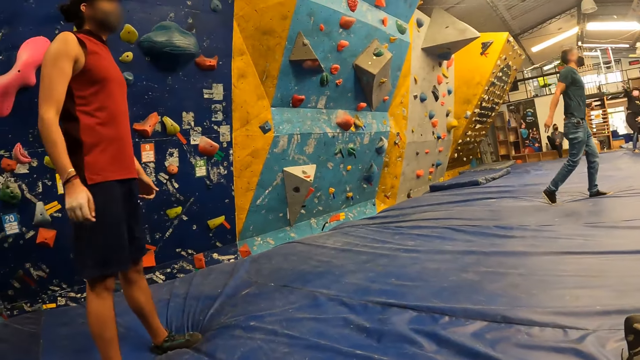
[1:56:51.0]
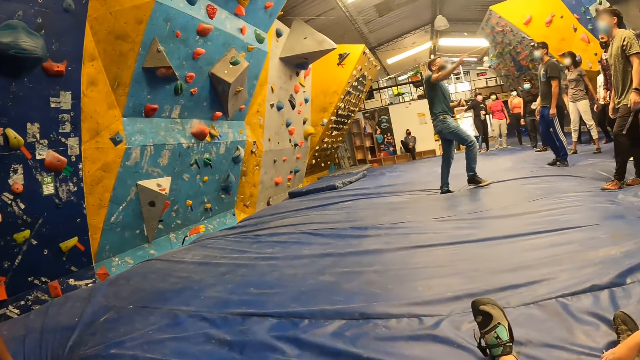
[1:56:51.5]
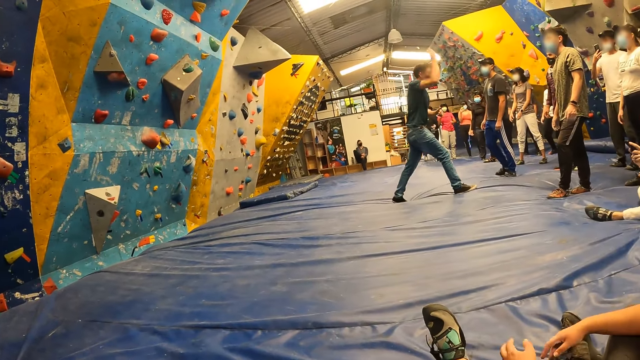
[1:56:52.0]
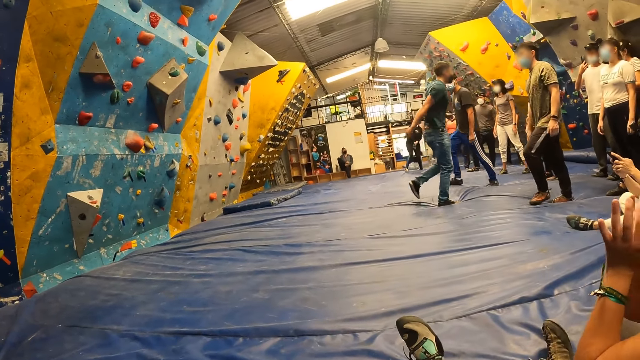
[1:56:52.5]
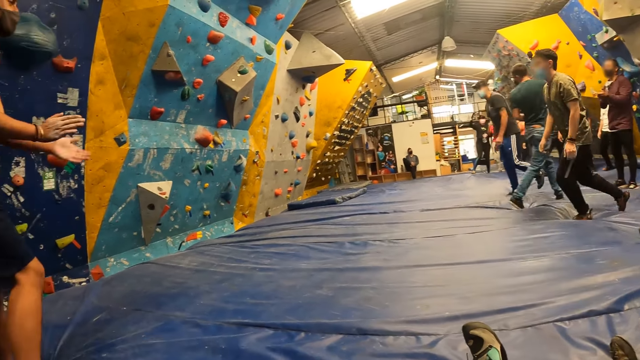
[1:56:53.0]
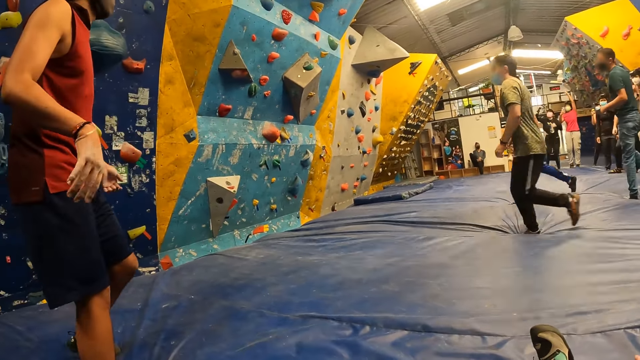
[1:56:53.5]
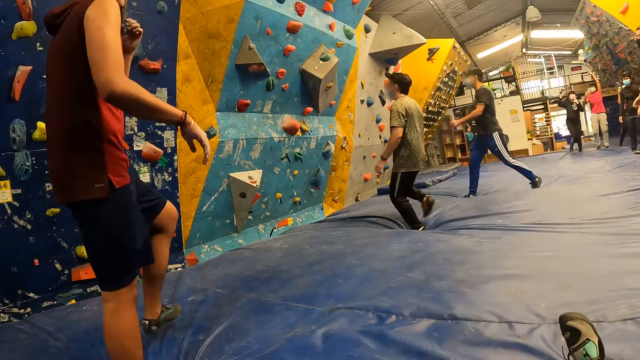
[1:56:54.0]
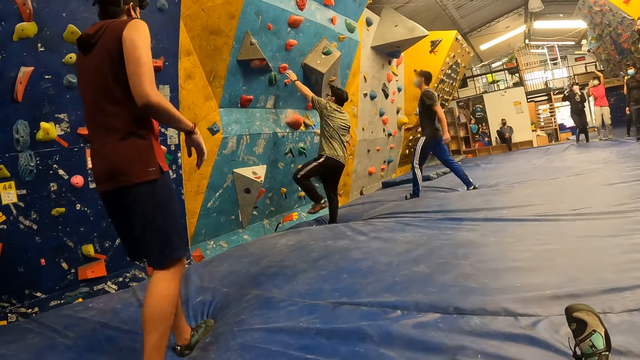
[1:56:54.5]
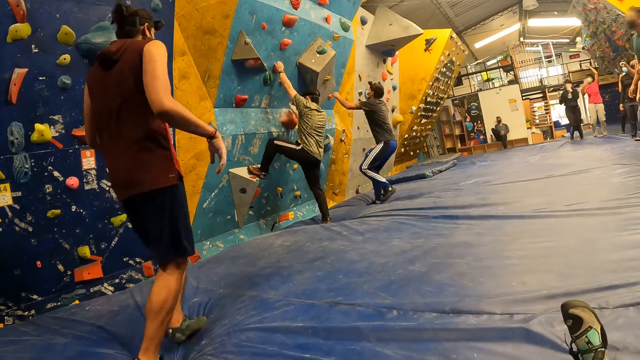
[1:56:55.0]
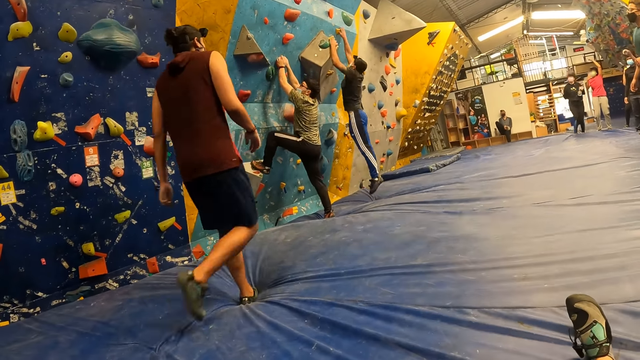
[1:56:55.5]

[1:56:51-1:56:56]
The camera wearer looks around.

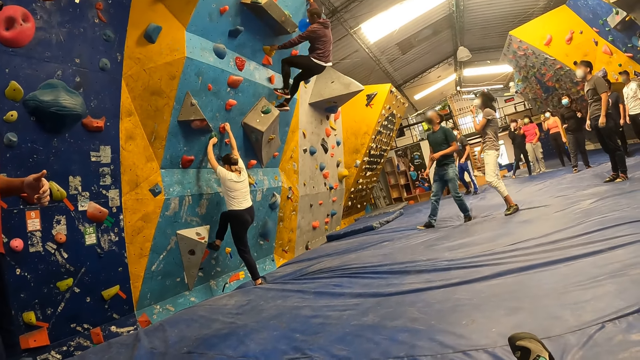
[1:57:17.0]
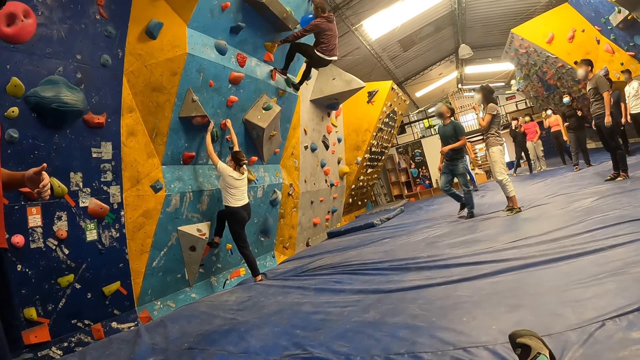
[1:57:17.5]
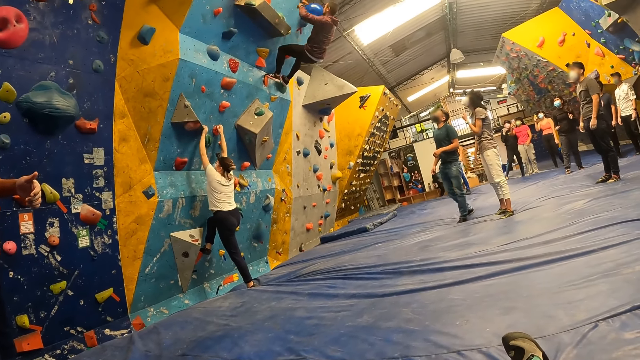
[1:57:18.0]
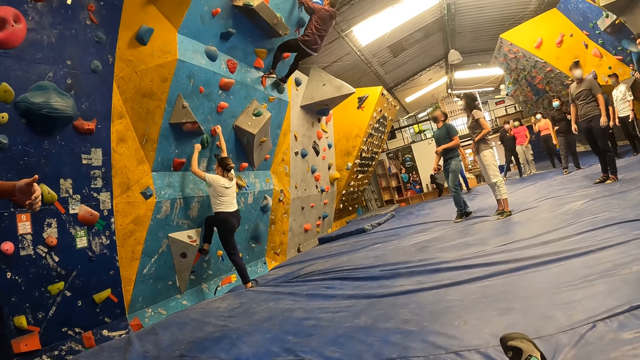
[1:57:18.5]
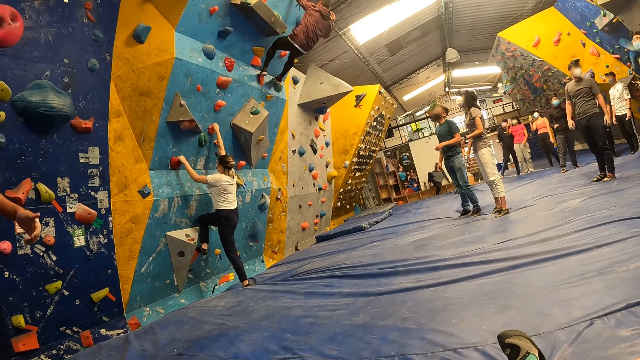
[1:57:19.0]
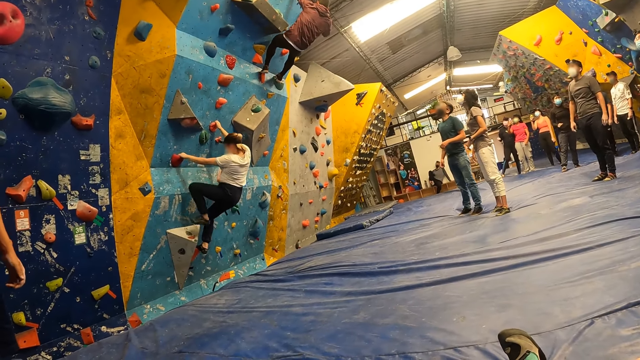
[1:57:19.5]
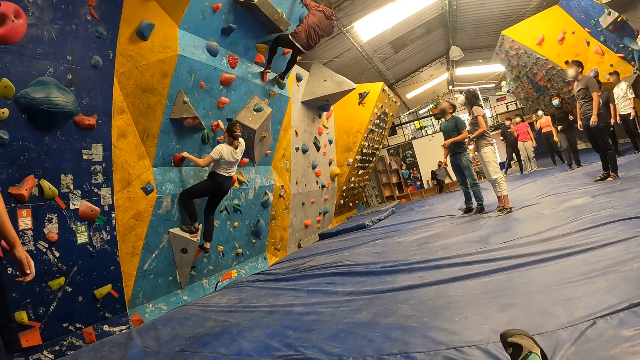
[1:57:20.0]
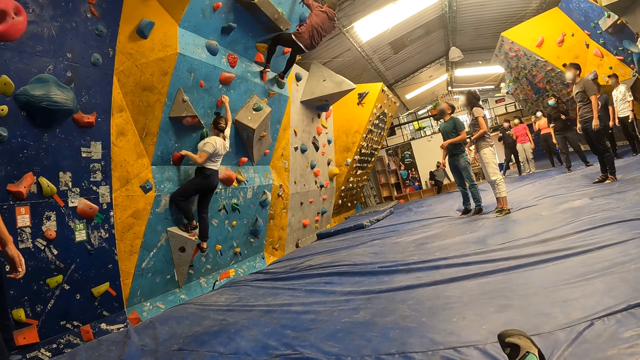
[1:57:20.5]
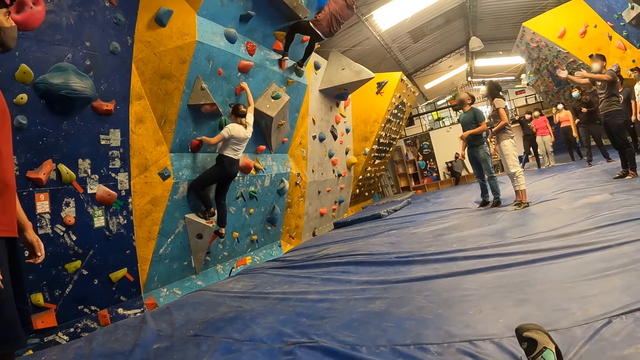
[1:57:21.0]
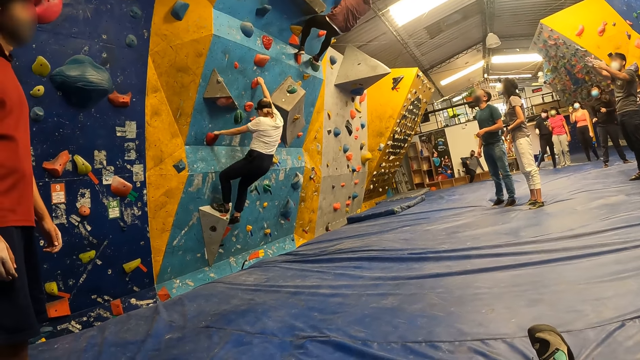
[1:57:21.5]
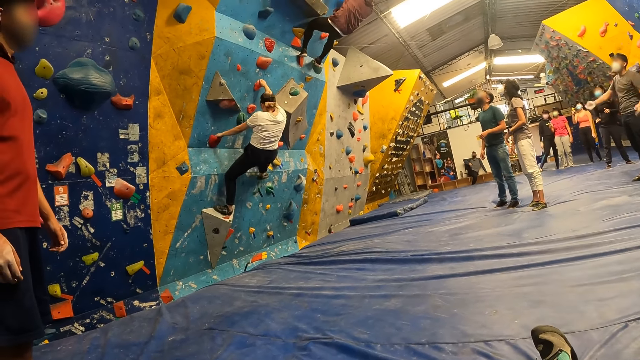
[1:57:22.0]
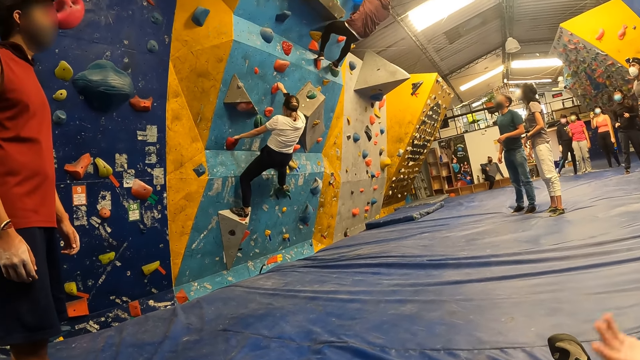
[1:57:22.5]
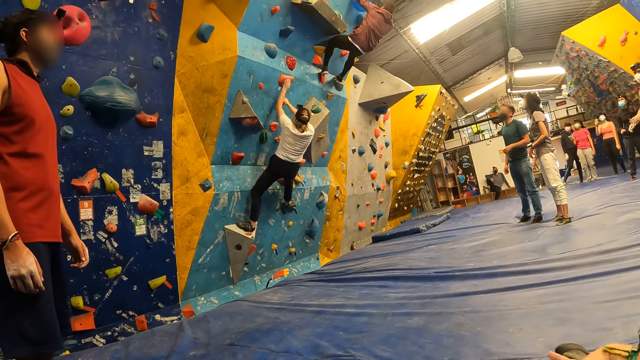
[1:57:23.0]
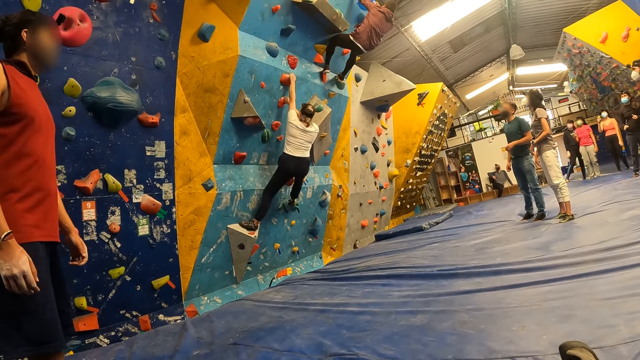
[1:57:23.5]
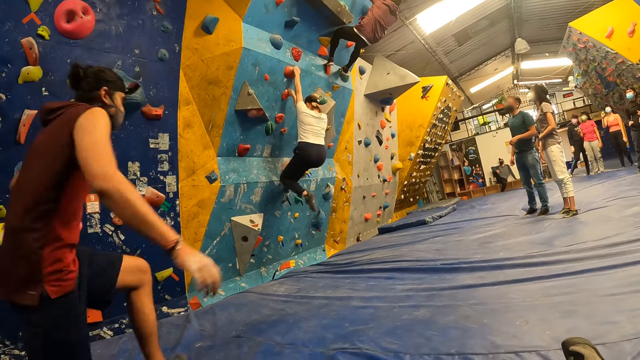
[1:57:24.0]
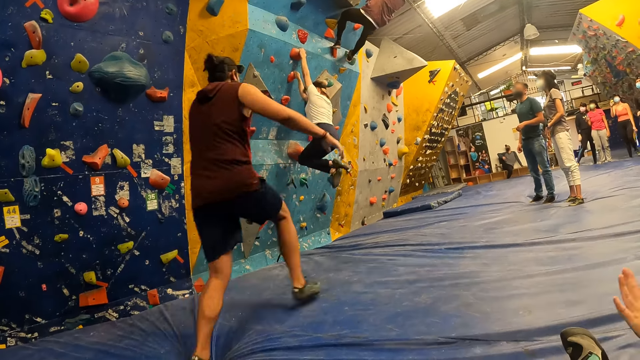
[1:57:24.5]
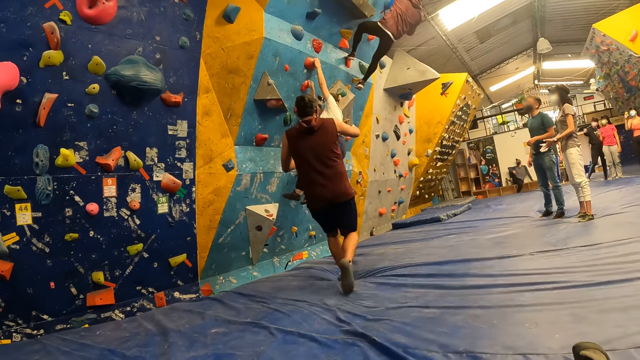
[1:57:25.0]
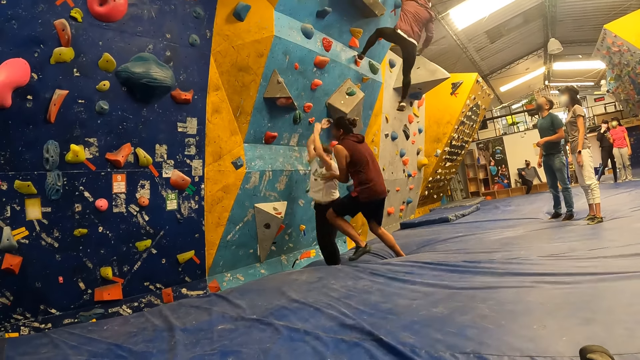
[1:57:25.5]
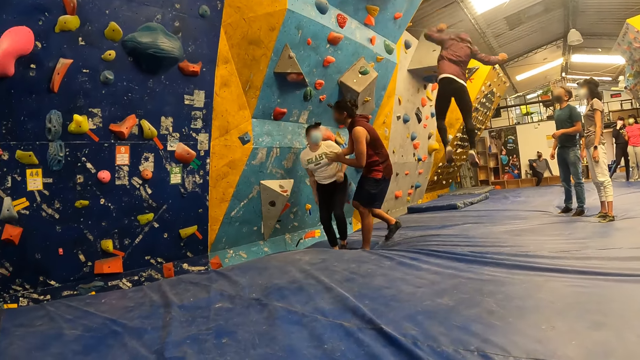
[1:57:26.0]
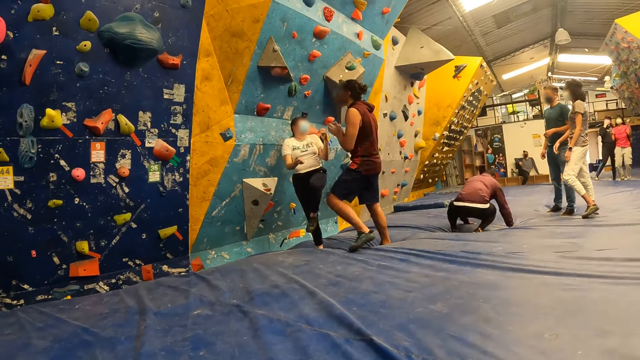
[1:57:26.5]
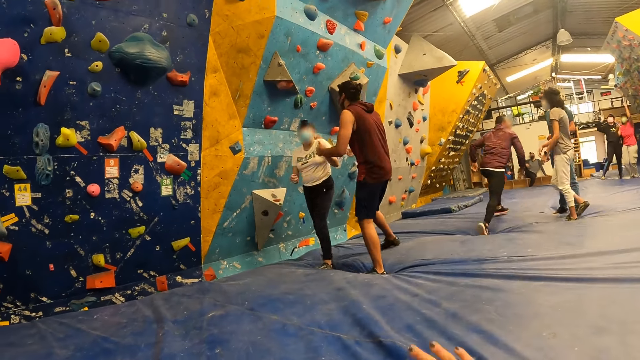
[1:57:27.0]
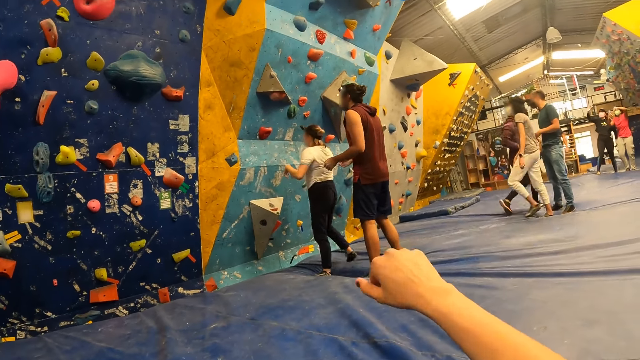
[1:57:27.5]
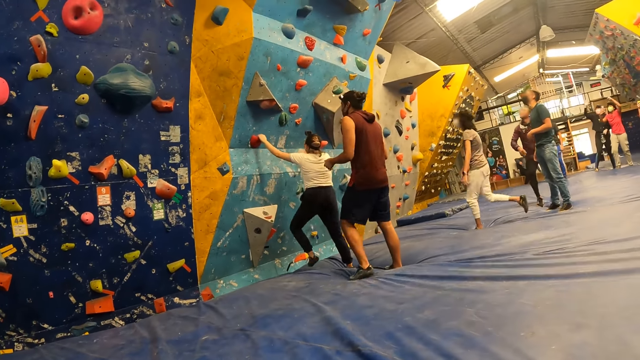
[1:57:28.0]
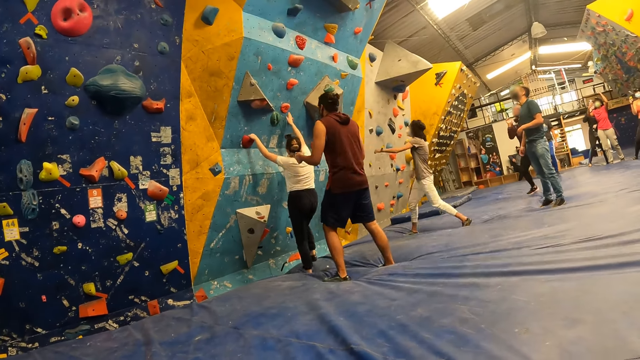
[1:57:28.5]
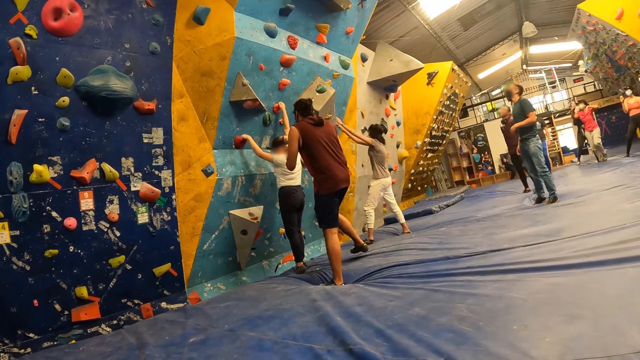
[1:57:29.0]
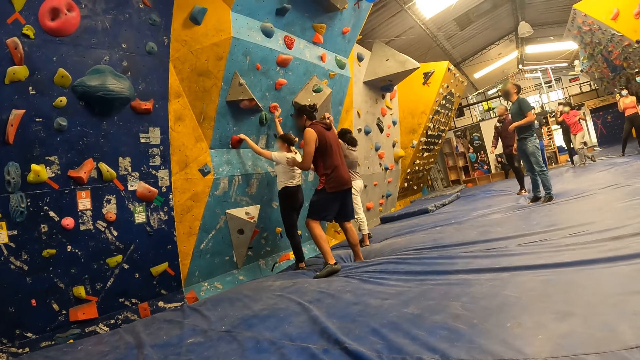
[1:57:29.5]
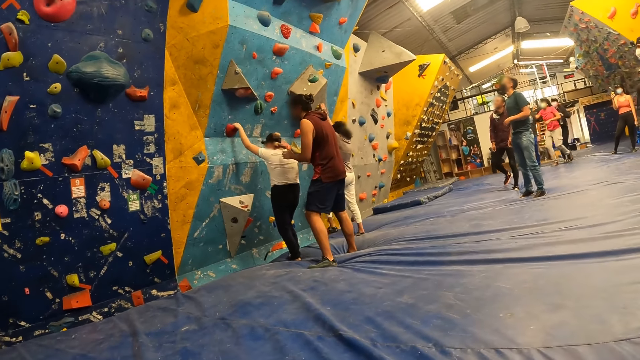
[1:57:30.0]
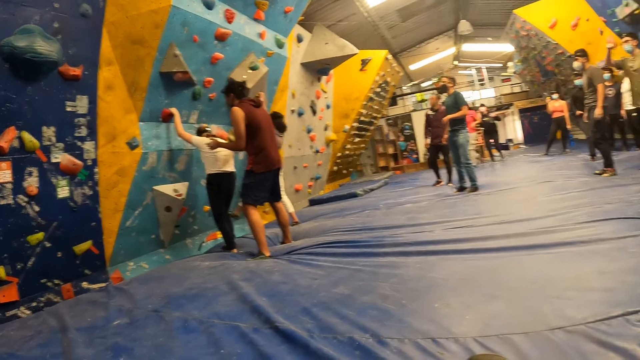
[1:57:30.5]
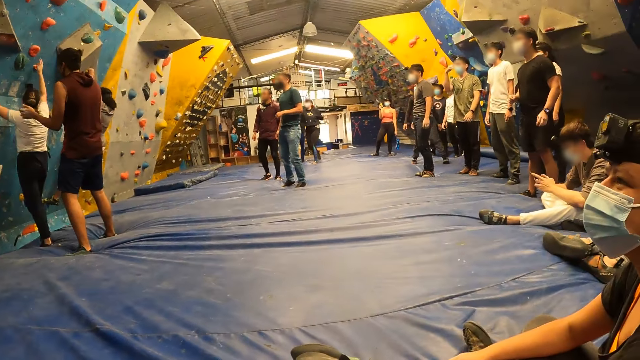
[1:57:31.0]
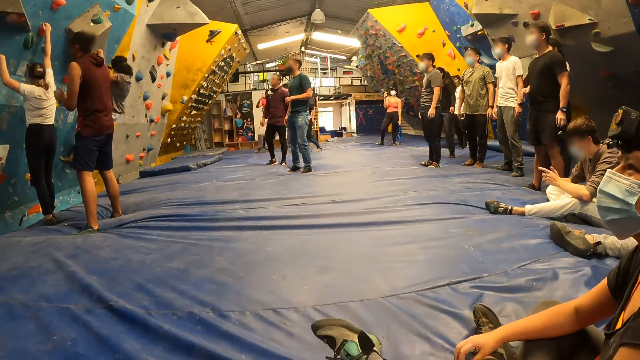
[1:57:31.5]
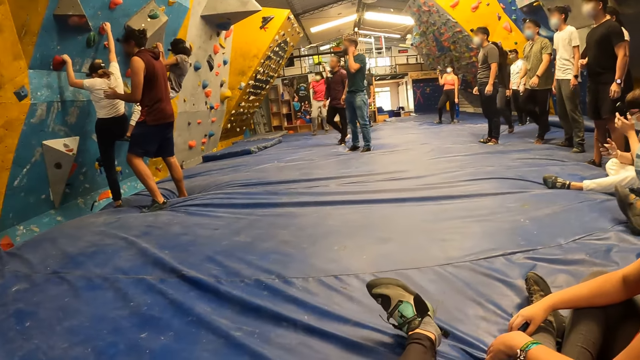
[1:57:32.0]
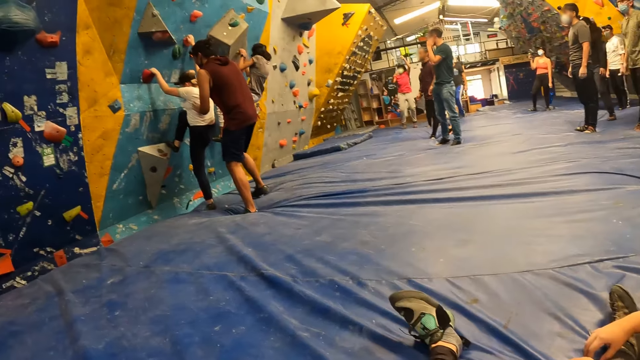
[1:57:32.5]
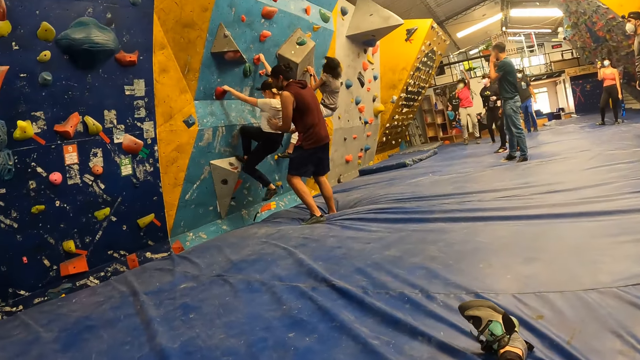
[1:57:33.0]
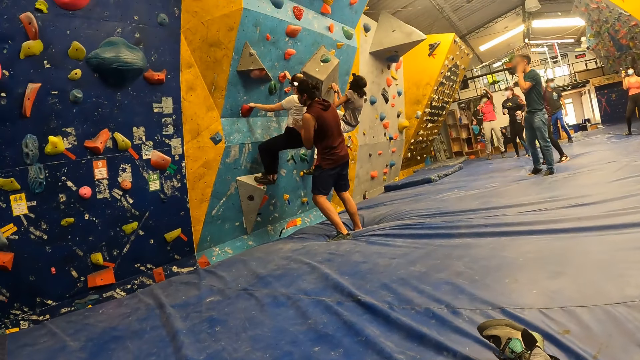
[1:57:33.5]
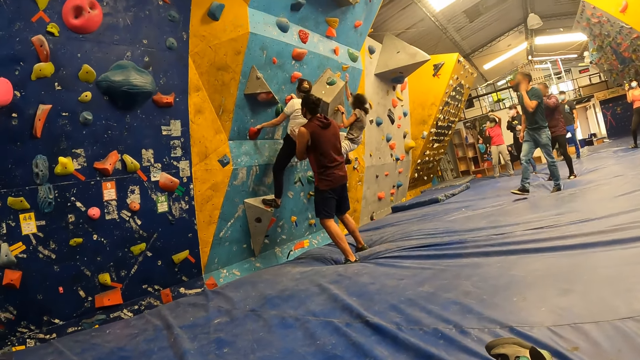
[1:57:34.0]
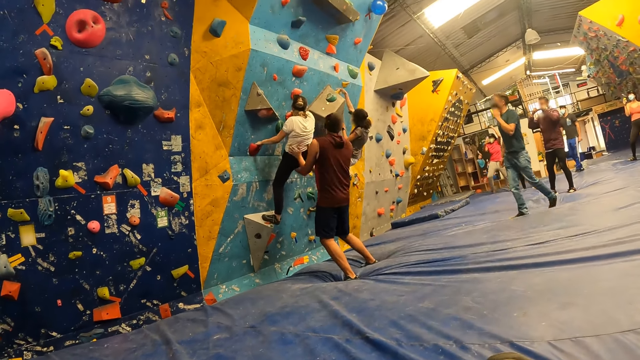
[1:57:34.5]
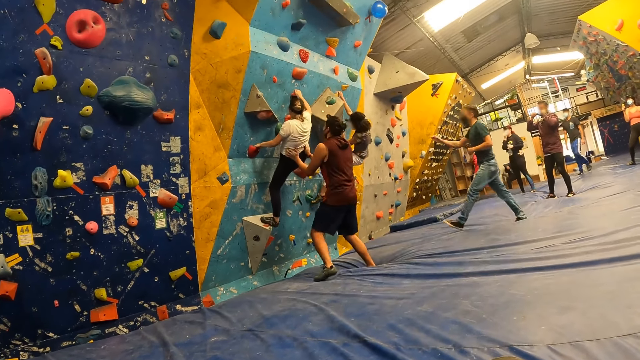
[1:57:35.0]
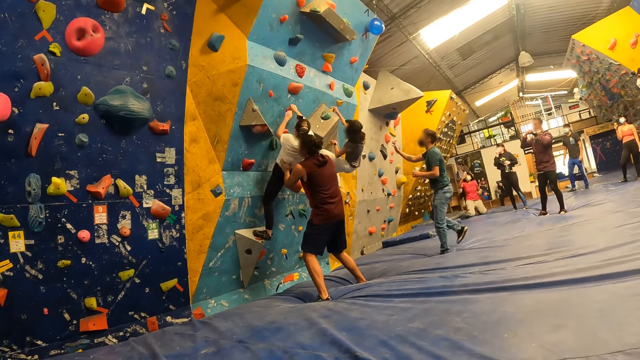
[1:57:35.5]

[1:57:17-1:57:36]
The camera wearer turns her head to see the exercise. A woman falls from the stone wall onto the padded floor. A man fastens the balloon to the top of the stone wall. Another man supports the woman with both hands. The first man falls from the stone wall onto the padded floor. The other man interacts with the woman. The woman climbs the stone wall. Another woman climbs the stone wall. The other man supports the first woman on the stone wall with both hands.
